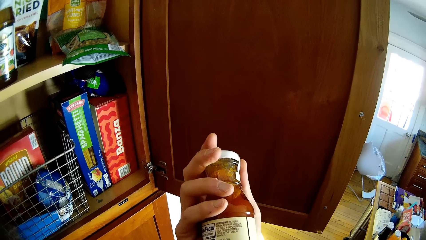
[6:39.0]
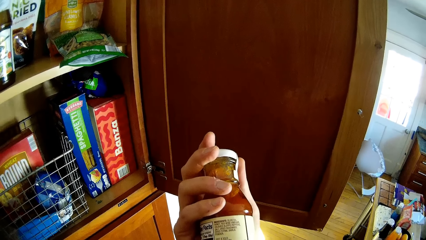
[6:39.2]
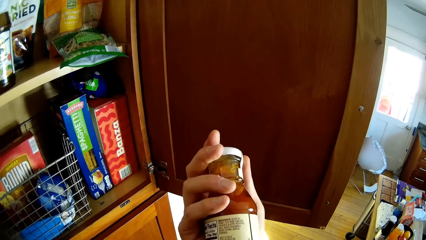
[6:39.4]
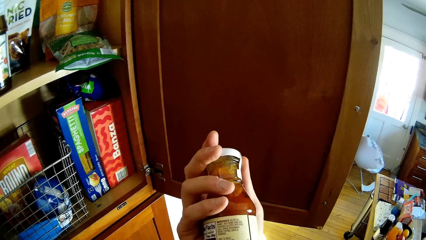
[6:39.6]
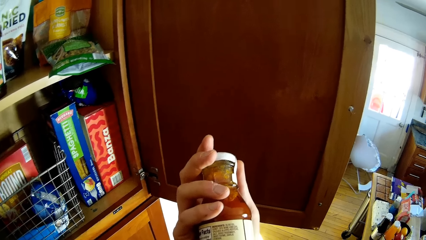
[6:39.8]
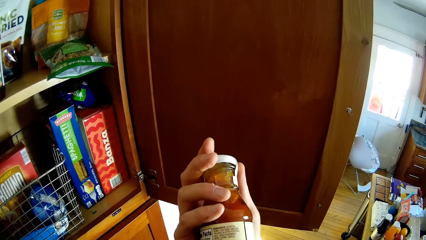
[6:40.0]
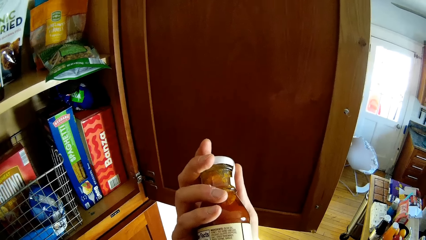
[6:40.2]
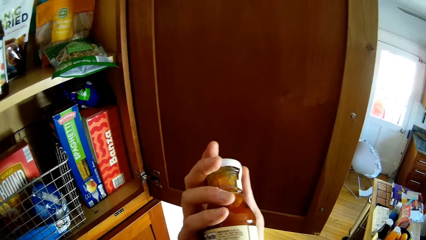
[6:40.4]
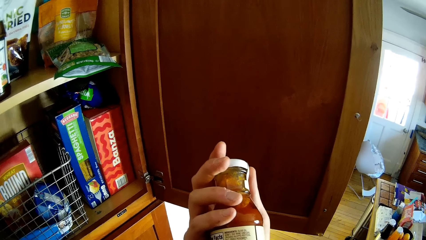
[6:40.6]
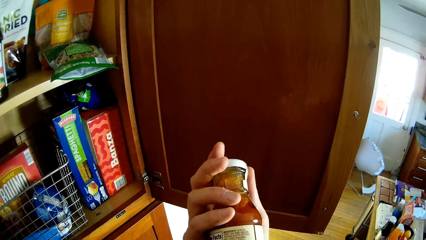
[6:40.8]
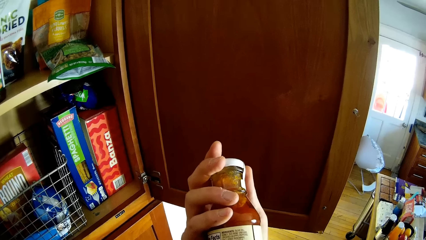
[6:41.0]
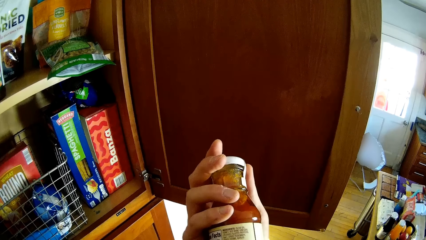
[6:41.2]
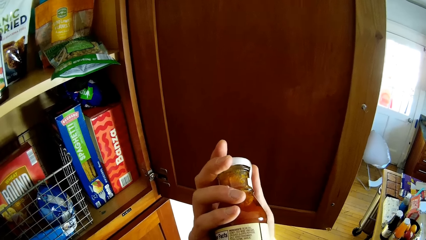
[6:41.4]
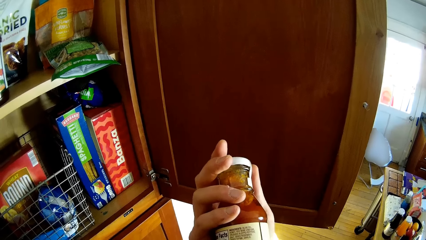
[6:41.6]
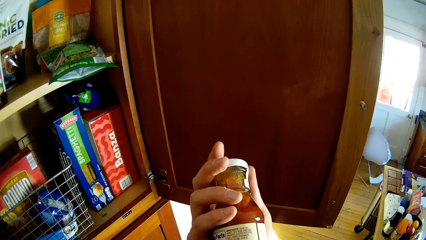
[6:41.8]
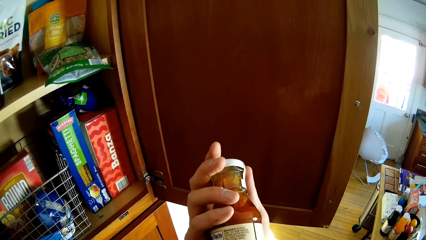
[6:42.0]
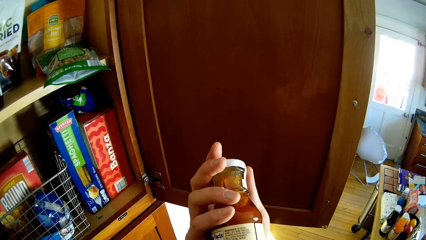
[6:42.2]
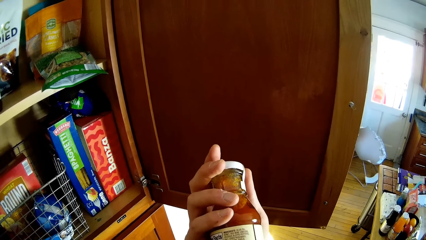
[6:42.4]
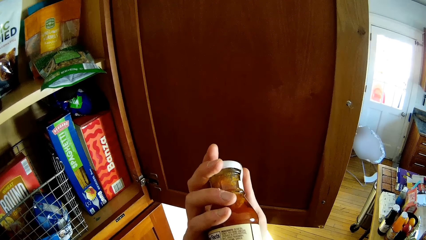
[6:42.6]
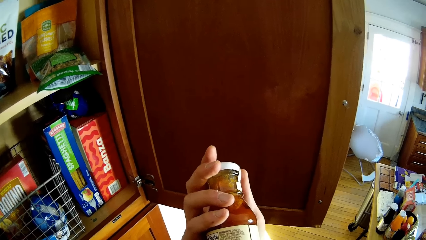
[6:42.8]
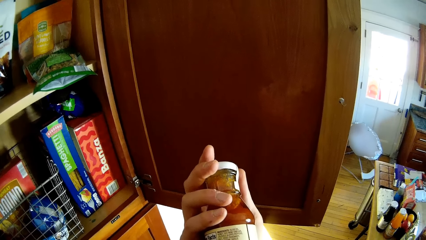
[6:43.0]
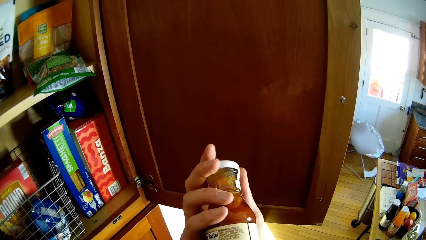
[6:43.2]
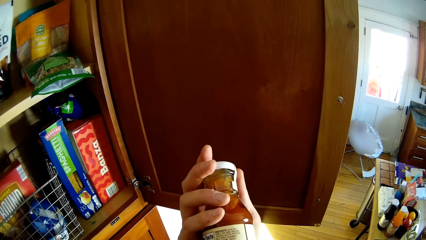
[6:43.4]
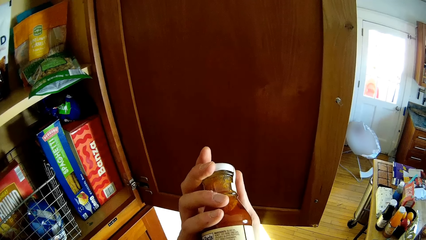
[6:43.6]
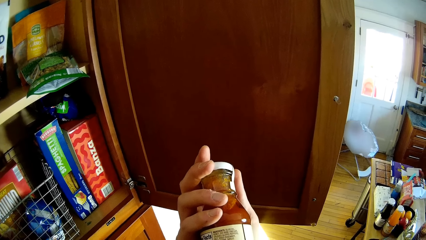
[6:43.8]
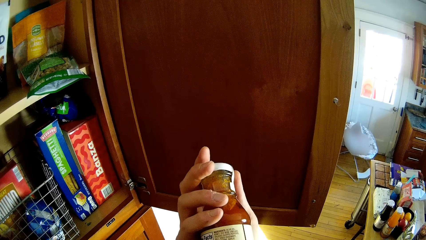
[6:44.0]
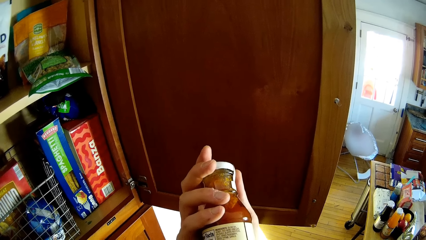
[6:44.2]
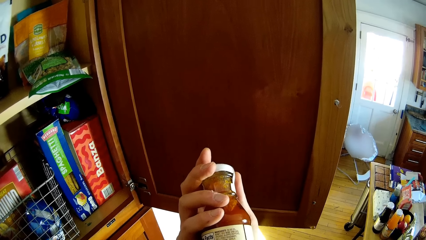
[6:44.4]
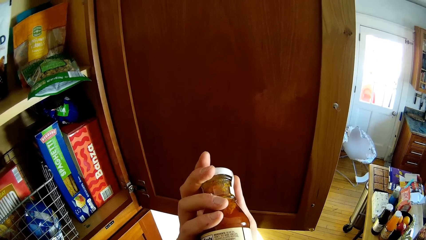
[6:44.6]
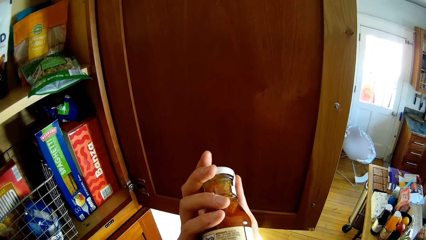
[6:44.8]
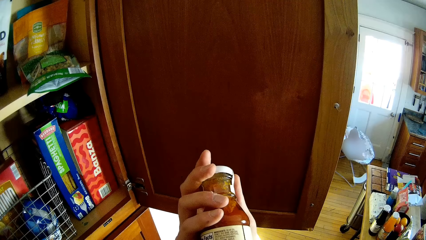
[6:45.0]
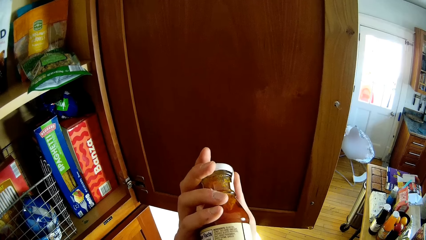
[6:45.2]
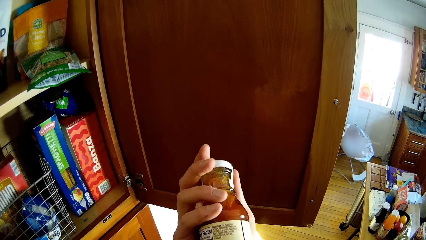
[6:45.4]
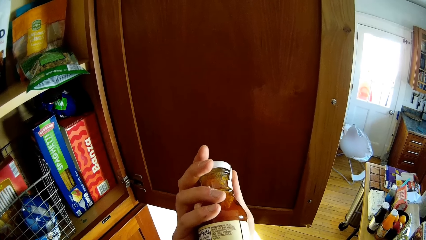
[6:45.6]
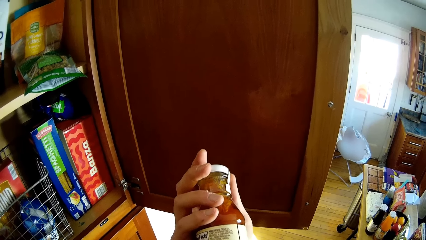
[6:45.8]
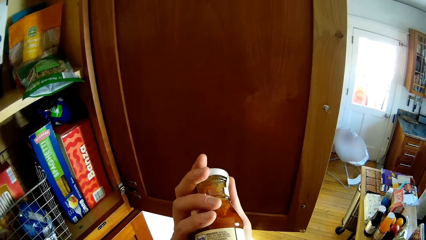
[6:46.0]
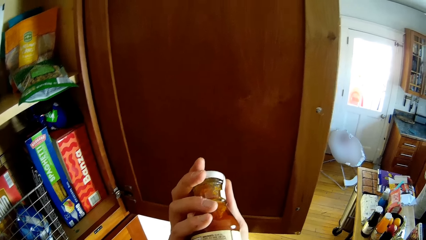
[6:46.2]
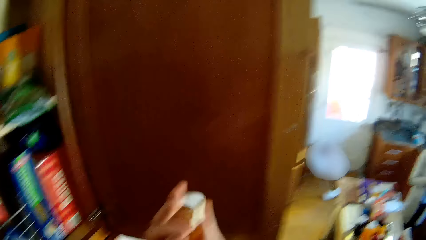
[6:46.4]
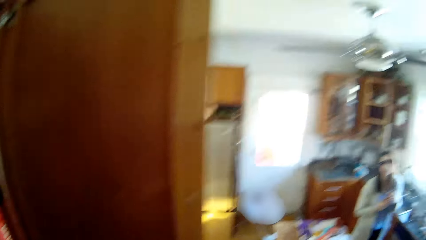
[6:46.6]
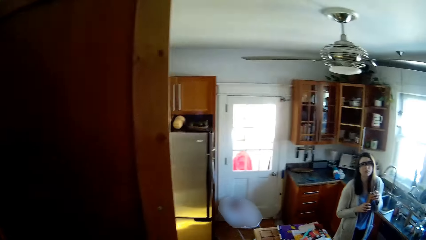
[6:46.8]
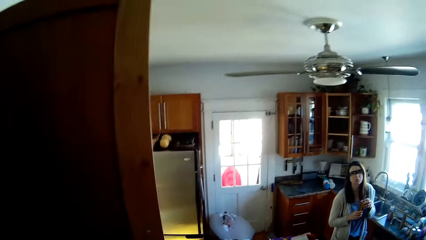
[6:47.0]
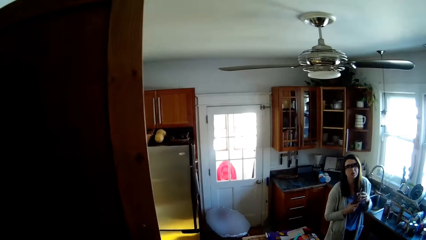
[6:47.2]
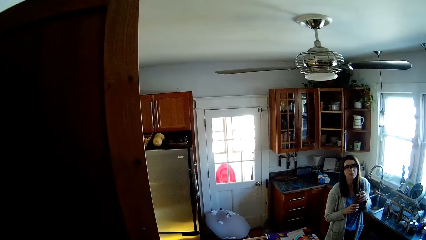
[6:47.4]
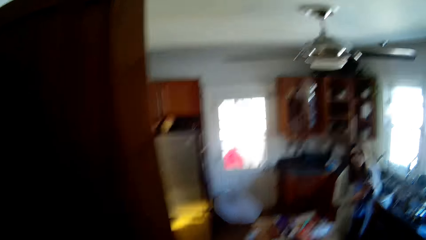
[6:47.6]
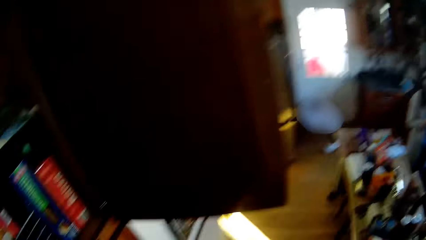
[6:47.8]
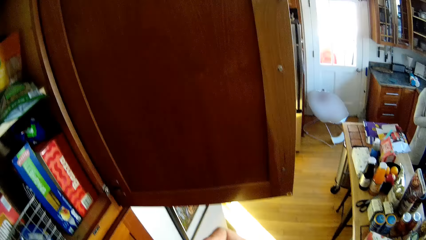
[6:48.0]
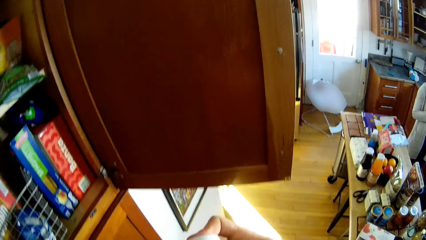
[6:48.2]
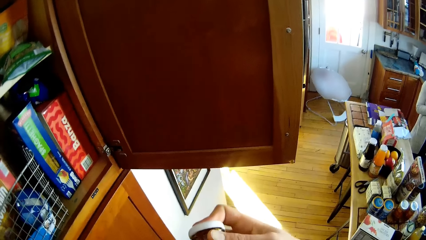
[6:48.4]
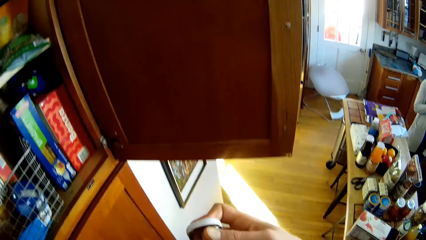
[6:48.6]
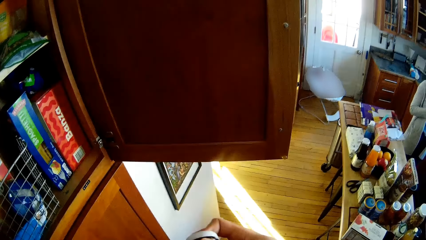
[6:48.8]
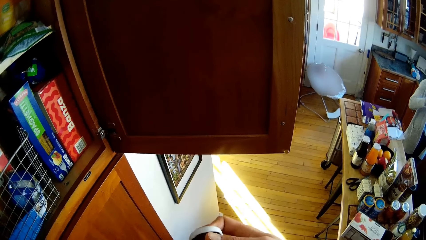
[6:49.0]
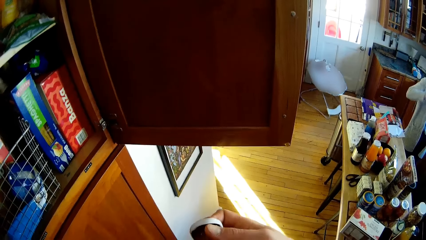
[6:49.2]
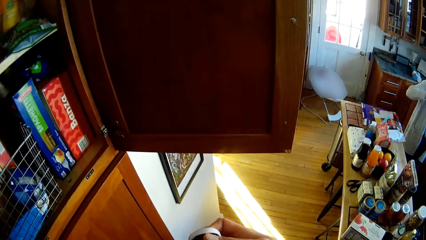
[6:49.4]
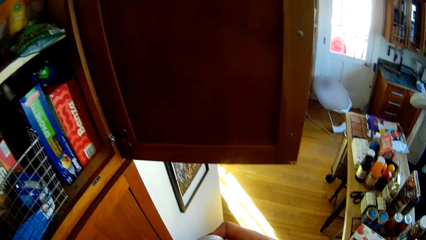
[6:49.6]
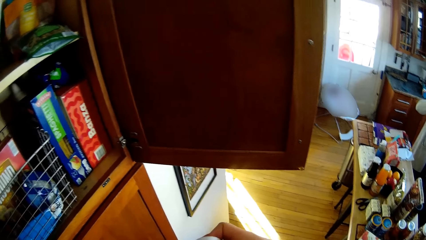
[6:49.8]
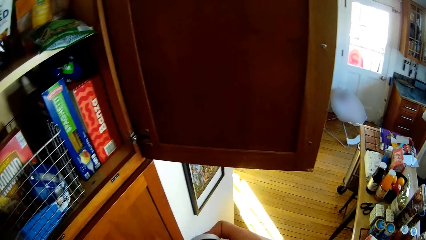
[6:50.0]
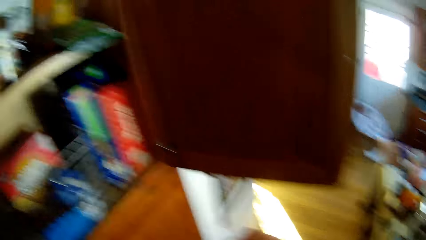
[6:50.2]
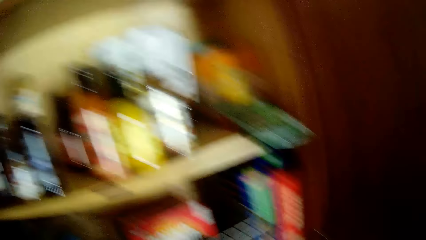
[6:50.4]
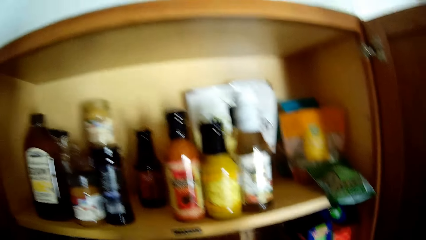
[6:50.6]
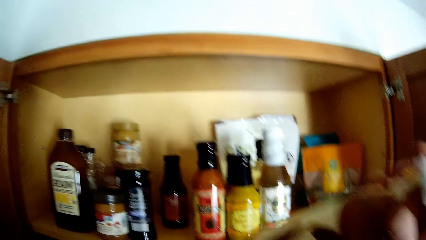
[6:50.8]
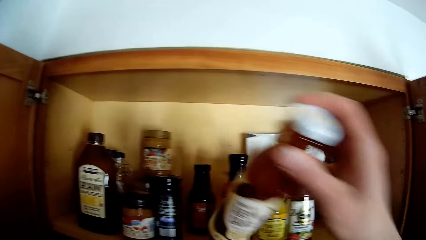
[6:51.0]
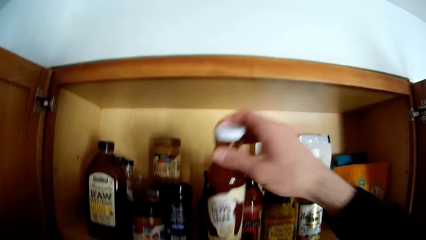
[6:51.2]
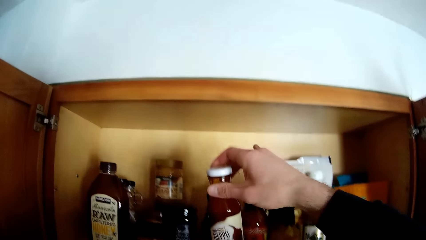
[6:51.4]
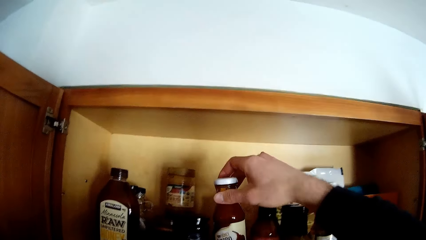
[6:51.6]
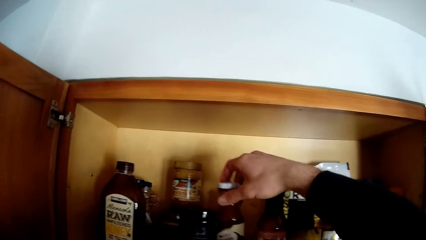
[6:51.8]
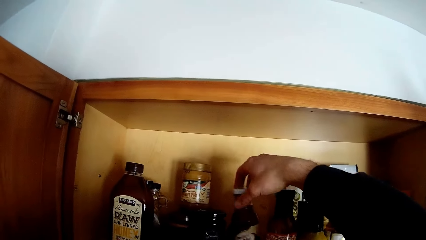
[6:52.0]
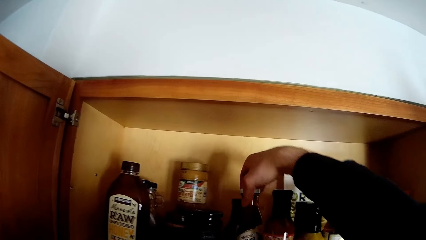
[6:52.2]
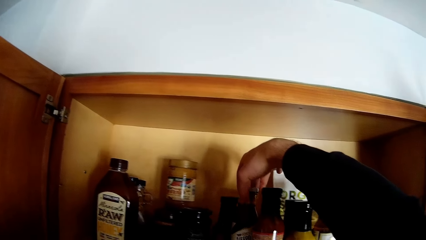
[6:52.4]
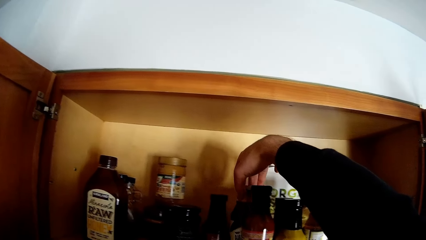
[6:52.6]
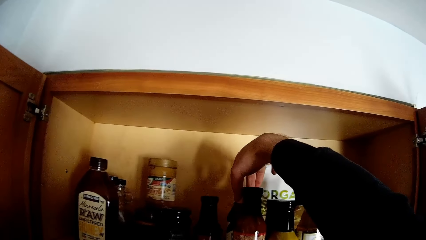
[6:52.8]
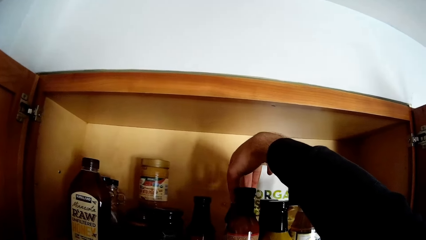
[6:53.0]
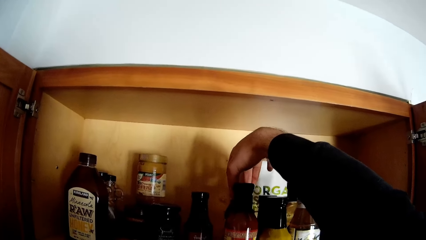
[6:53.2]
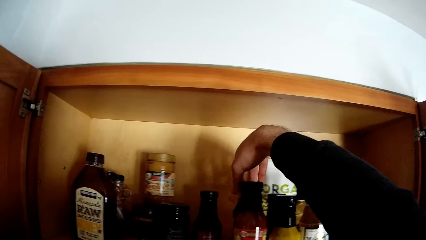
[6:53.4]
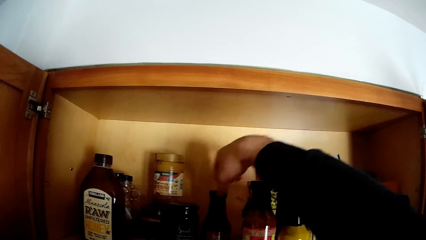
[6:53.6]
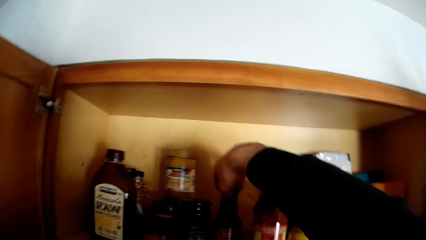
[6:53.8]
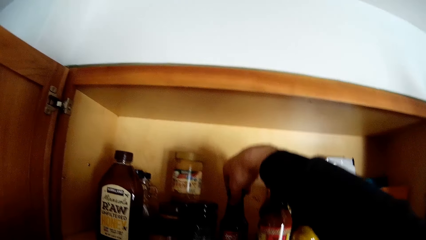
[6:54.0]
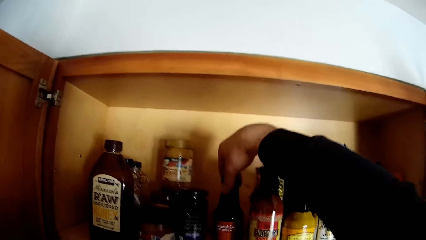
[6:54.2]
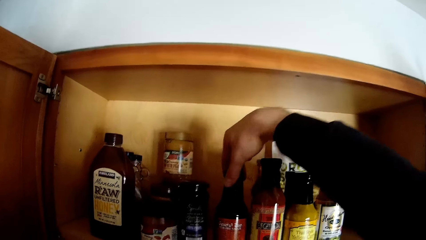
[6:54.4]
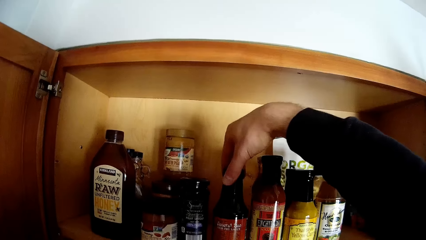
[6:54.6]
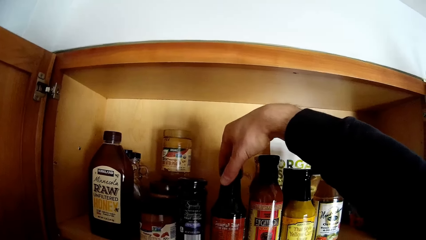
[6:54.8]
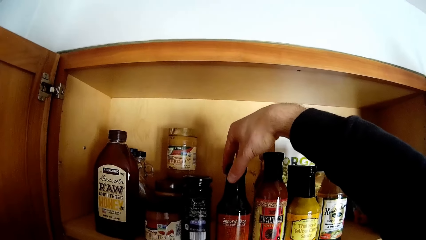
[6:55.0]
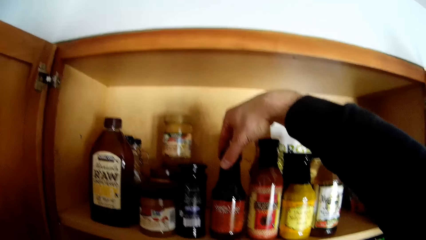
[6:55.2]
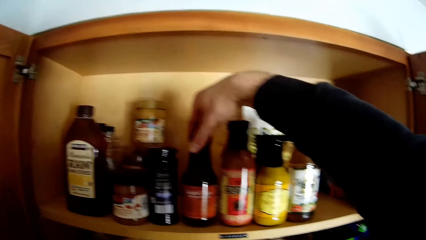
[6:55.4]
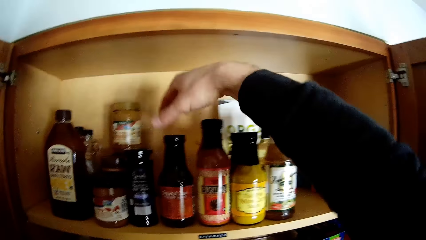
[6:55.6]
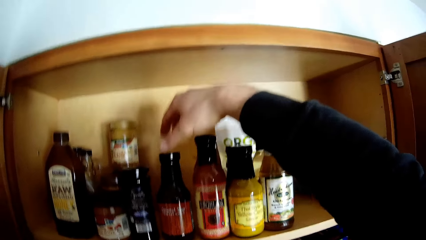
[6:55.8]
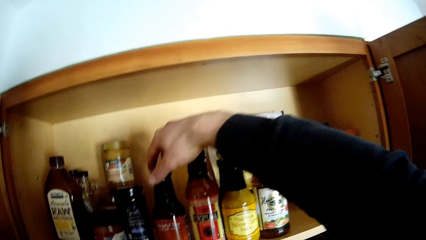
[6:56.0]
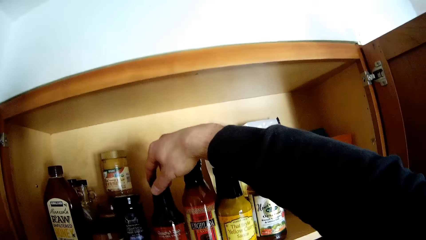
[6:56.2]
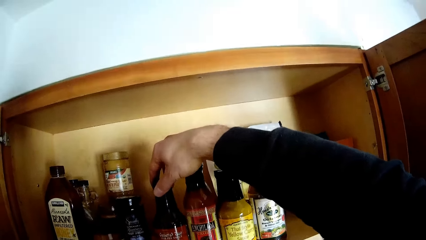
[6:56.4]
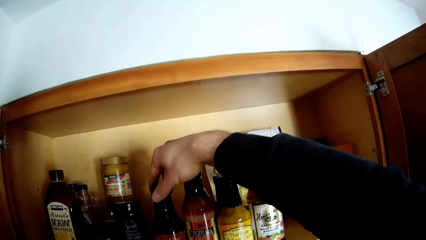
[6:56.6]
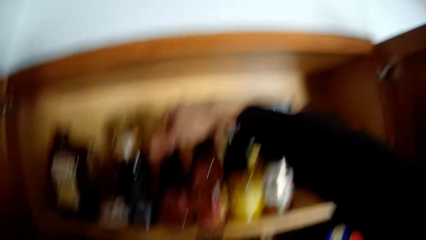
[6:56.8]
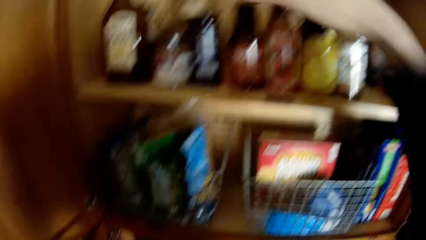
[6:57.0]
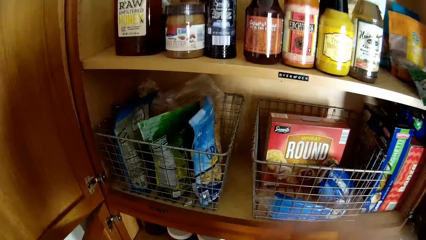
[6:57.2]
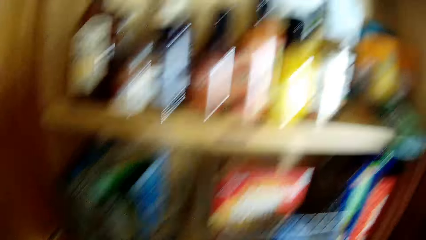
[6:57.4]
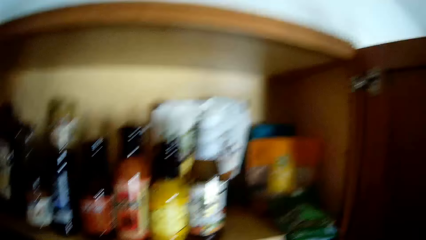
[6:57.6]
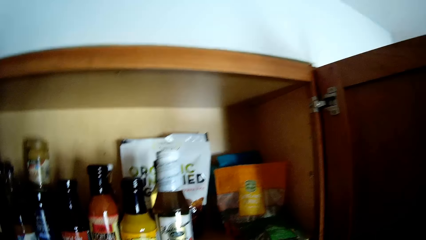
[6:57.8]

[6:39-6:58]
A lady speaks to the camera wearer. The lady stands at the kitchen. The camera wearer speaks to the lady. He drops the bottle of sauce in the kitchen cabinet with his right hand. He arranges containers inside the cabinet.
